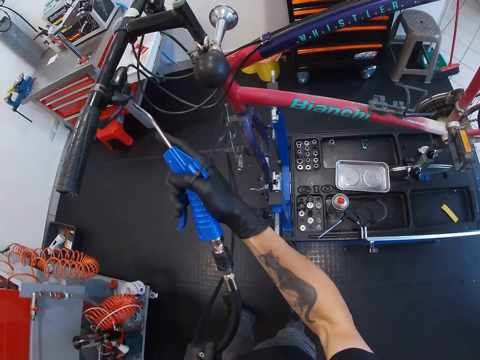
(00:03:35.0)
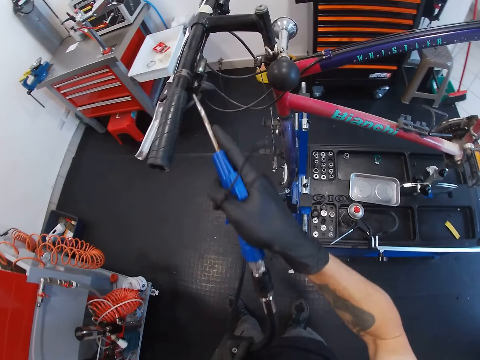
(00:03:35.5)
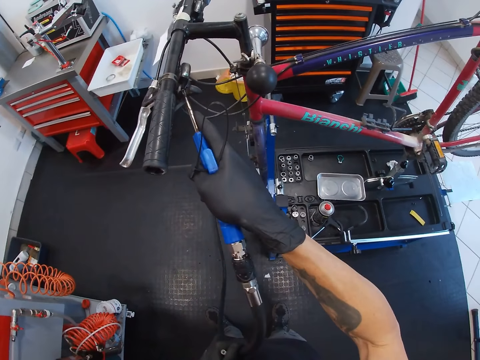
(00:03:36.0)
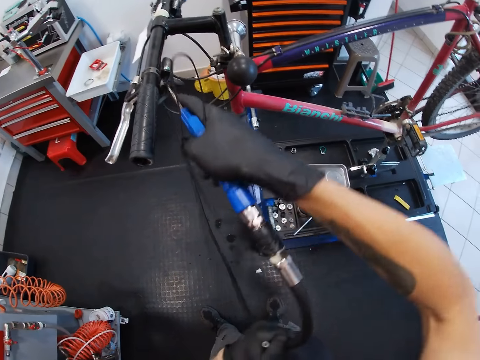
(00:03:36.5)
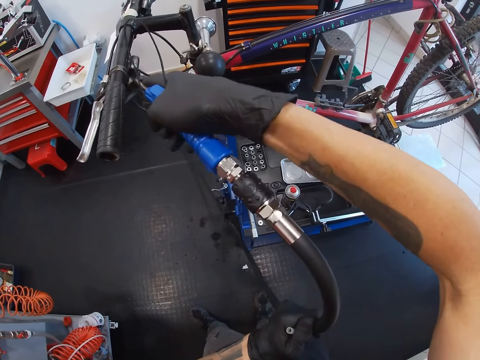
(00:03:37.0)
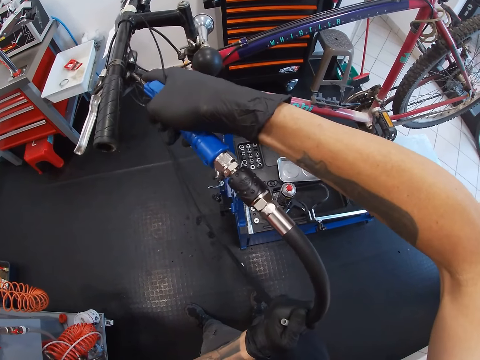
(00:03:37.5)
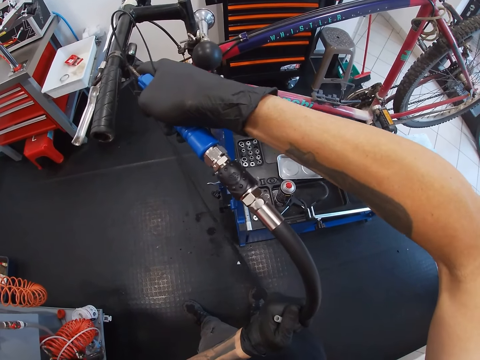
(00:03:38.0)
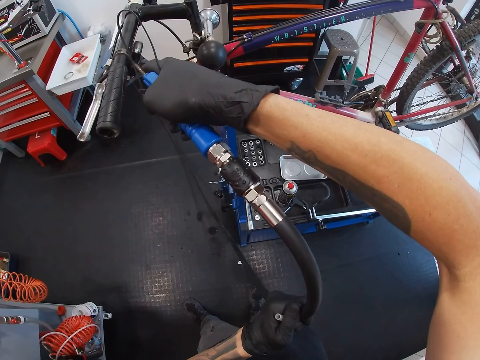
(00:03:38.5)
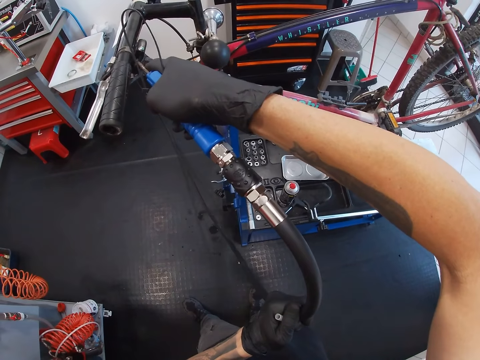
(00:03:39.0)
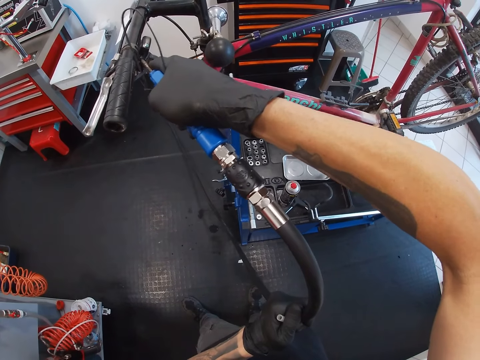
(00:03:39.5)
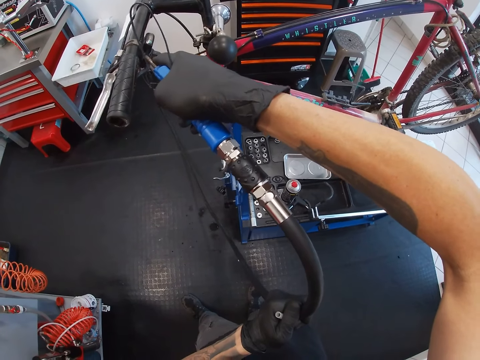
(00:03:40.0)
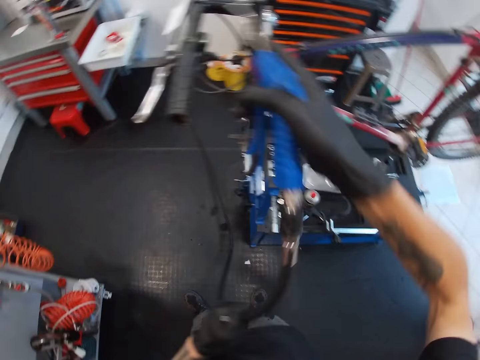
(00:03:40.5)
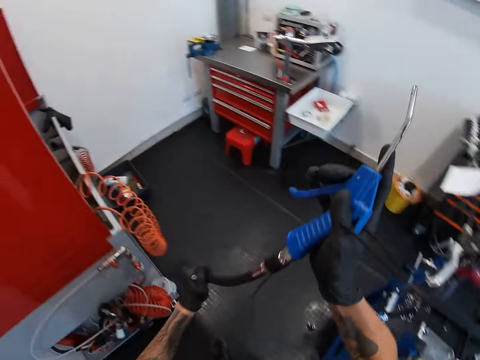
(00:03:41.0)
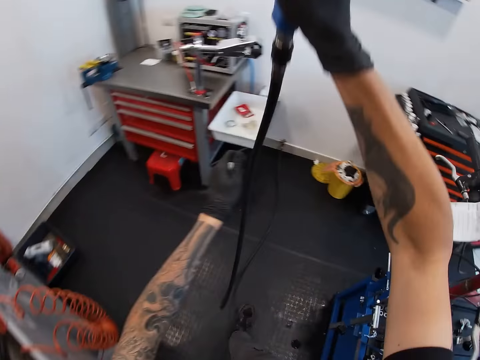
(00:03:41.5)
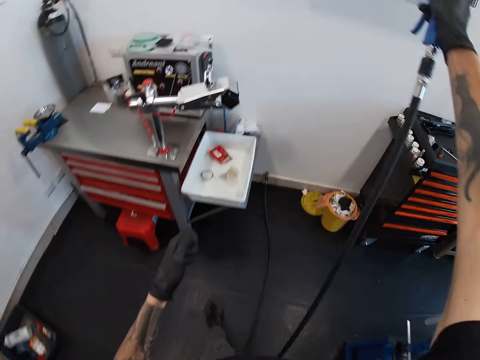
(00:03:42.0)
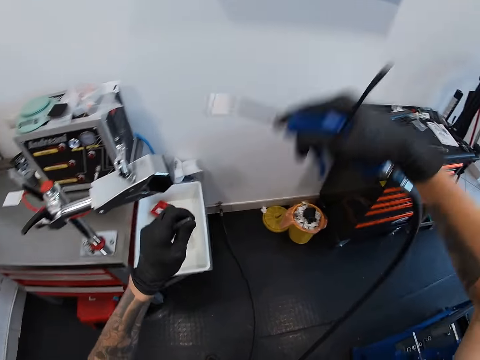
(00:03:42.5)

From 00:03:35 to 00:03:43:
The camera wearer inserts the oil gun nozzle into the lever clamp with his right hand. He raises the oil gun nozzle in his right hand. He oils the lever shifter with the oil gun nozzle in his right hand. He puts something in a bicycle. He removes something from the bicycle. He walks around and adjusts the hose of something.

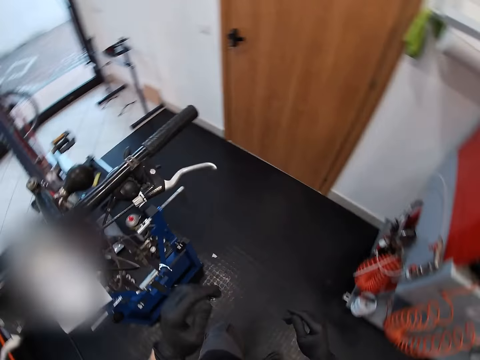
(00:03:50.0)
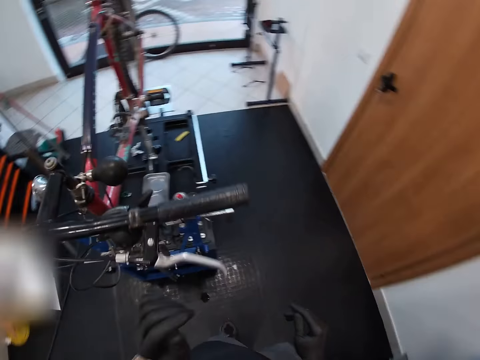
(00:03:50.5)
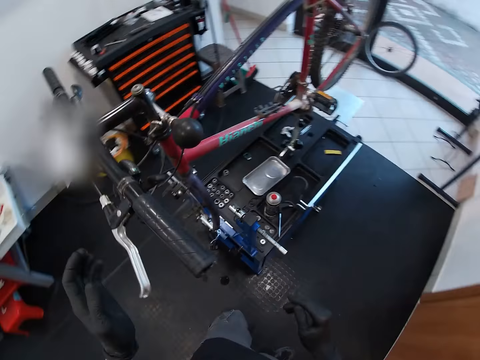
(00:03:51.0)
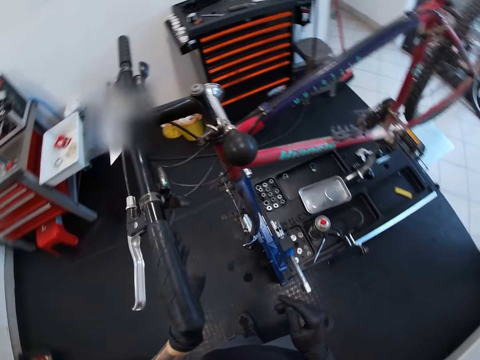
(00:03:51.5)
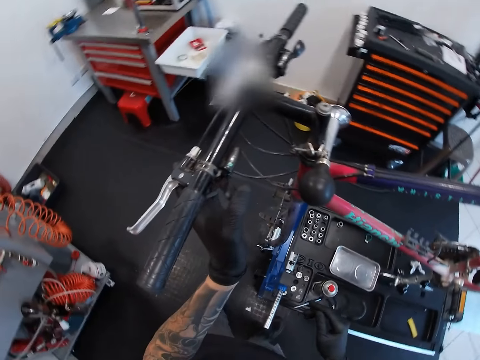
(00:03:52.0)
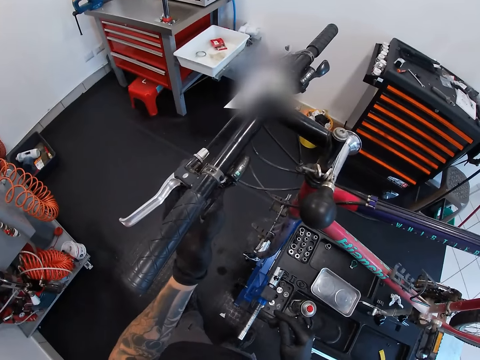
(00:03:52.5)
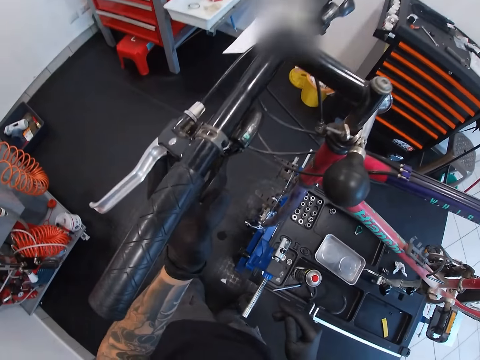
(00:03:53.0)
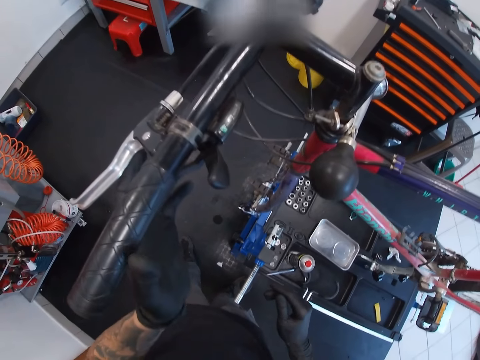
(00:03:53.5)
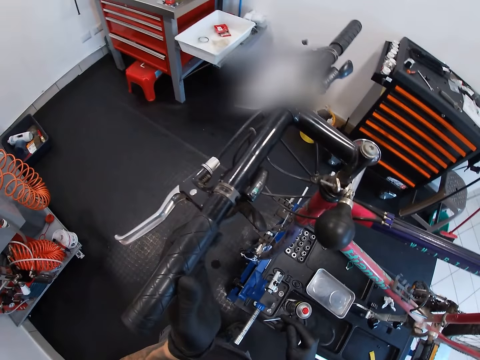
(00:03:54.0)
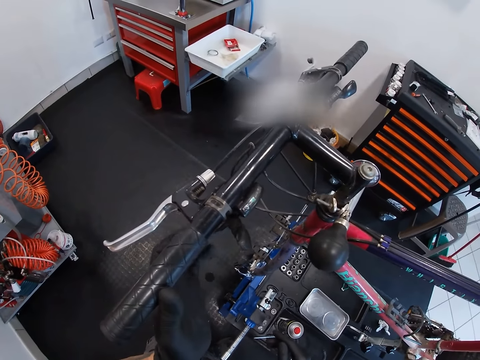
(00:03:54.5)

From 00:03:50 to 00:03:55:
The camera wearer moves the lever clamp control of the bicycle with his left hand.

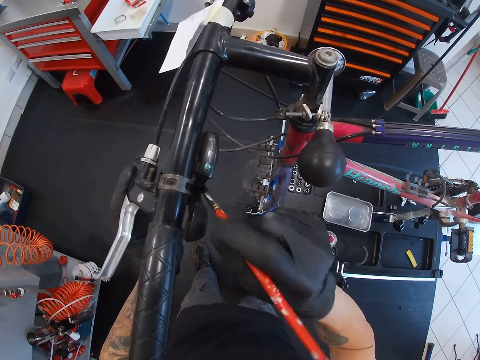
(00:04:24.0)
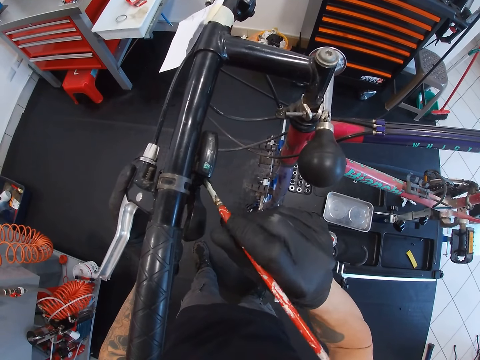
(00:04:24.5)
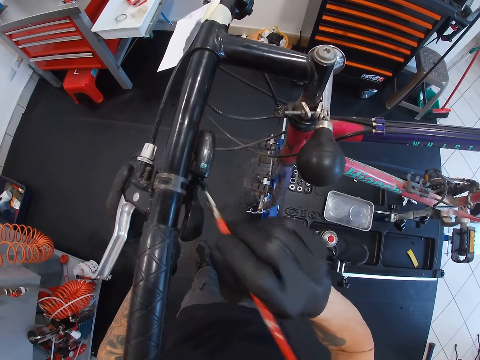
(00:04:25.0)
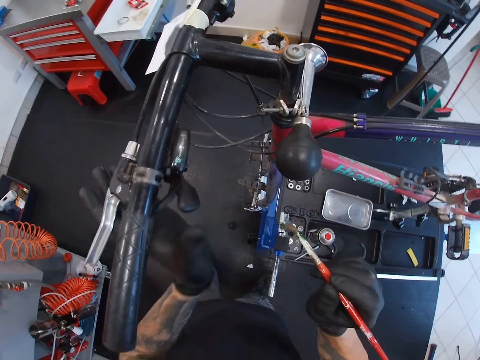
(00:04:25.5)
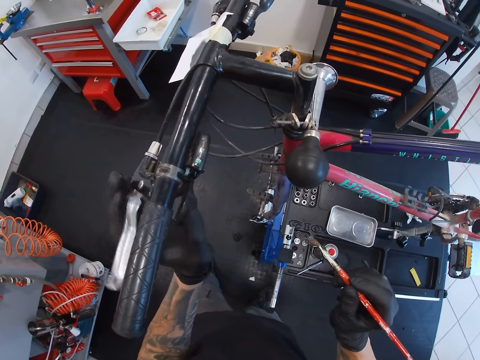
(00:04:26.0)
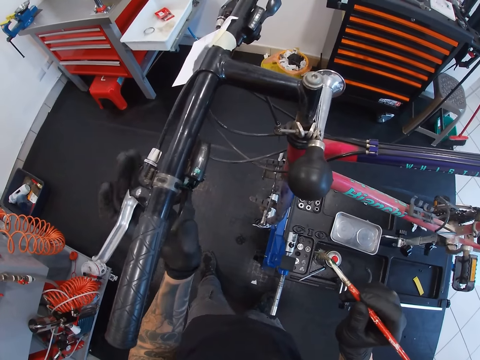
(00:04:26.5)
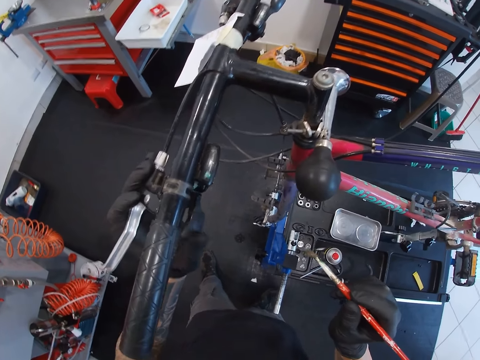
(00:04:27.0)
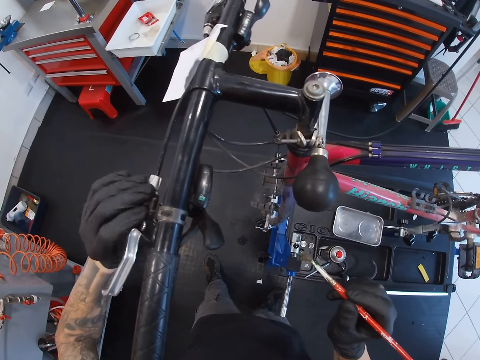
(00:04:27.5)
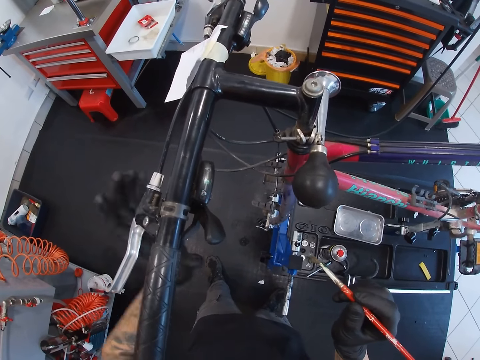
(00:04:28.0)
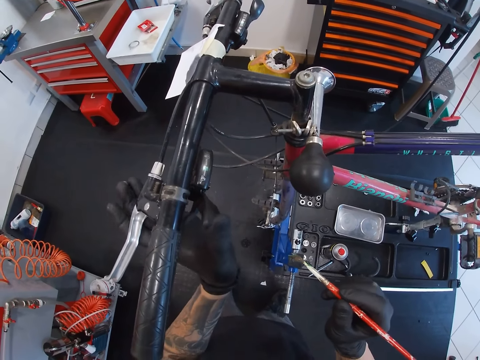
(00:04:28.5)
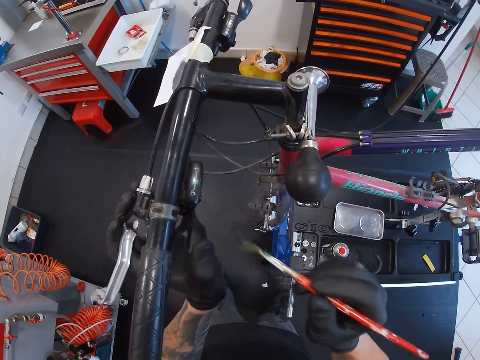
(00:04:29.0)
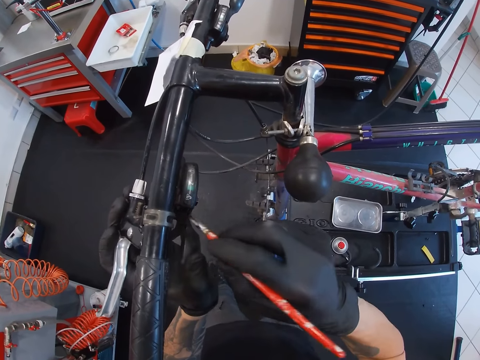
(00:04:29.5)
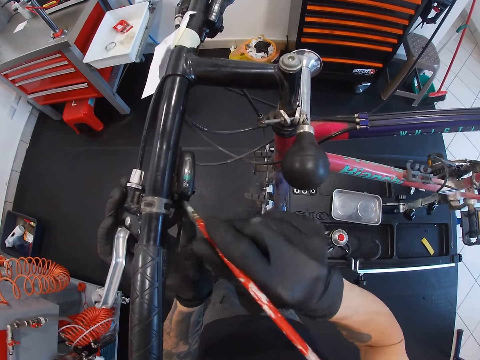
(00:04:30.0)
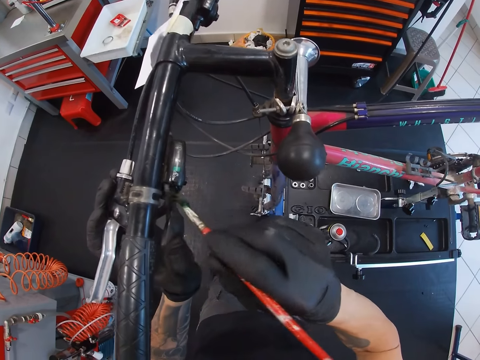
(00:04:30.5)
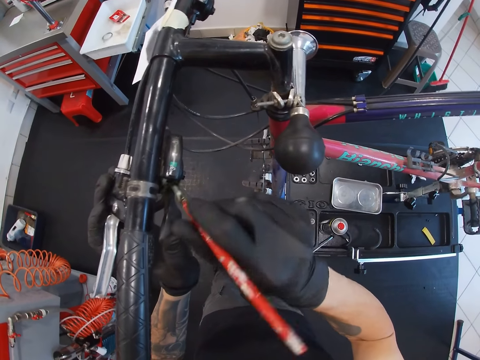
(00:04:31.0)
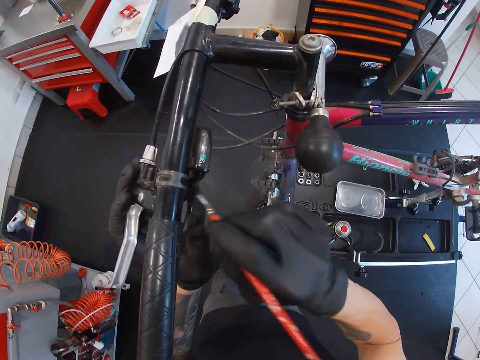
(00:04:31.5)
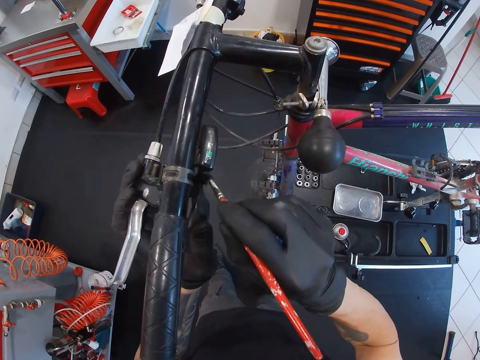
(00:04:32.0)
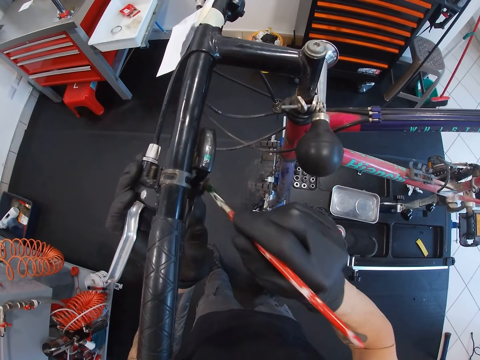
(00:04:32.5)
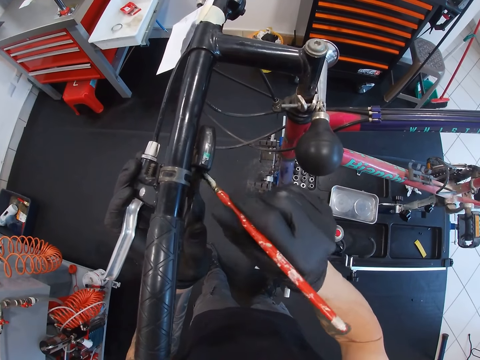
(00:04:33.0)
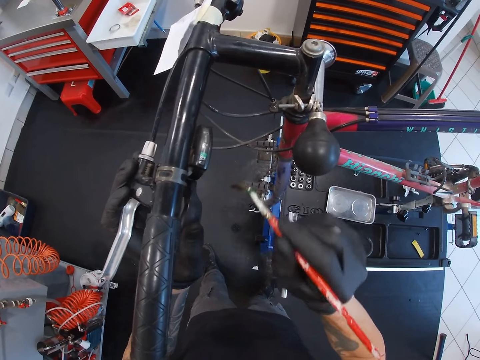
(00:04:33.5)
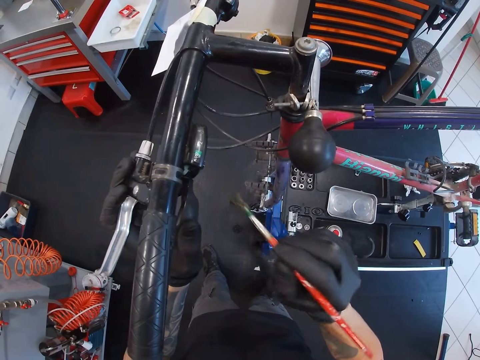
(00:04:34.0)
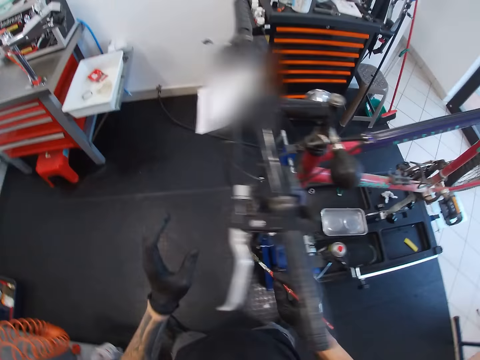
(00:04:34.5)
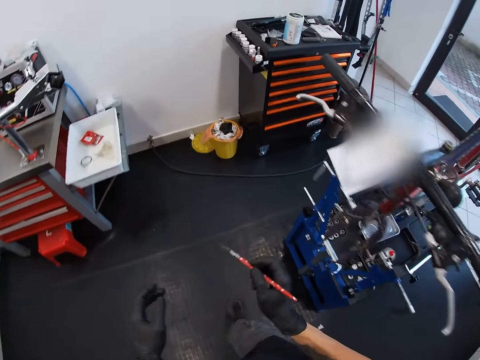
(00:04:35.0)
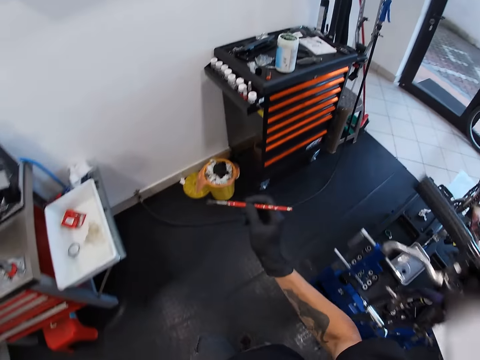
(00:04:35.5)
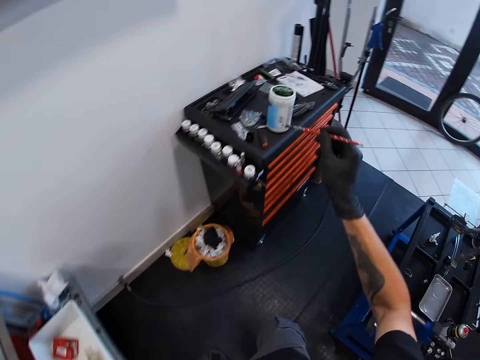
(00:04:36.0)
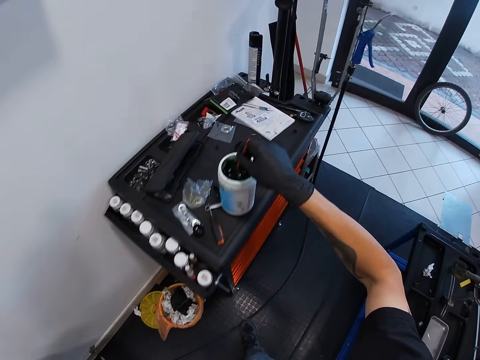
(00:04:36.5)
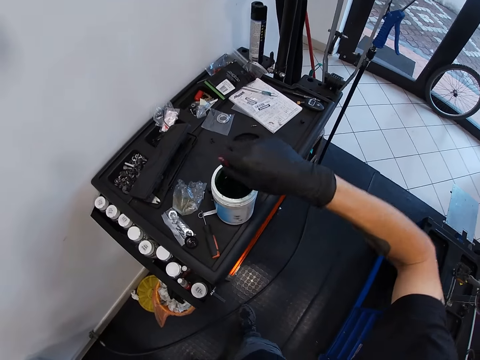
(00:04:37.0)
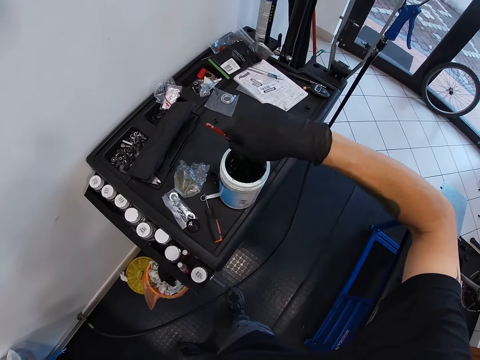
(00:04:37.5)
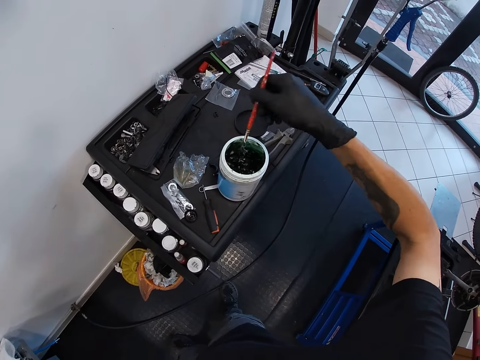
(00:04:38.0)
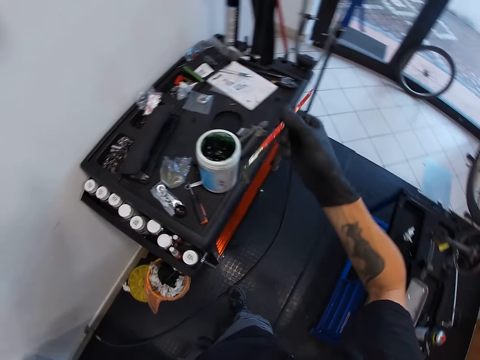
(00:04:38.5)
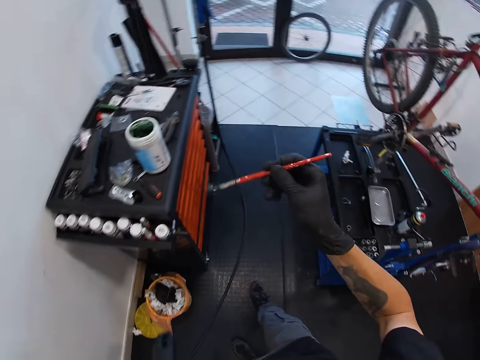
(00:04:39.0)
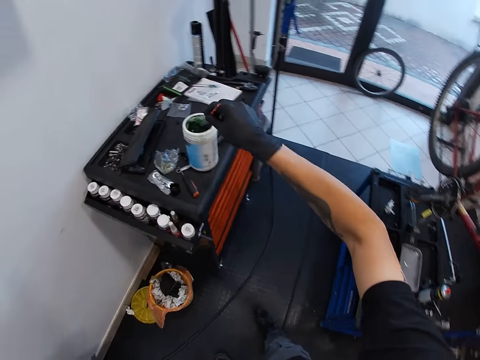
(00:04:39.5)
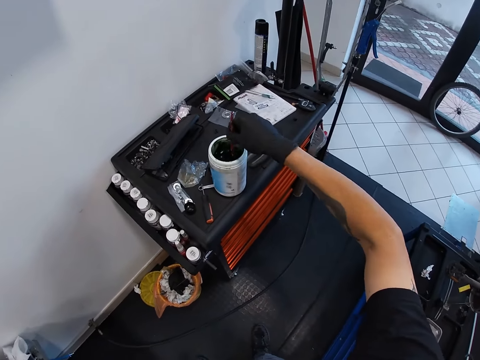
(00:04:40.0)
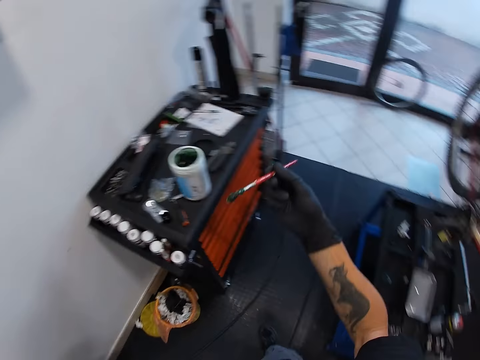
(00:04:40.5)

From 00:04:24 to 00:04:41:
The camera wearer releases the lever clamp of the bicycle with his left hand. He presses the lever clamp with his left hand. He paints the lever clamp with the paintbrush in his right hand. He releases the lever clamp of the bicycle with his left hand. He walks around. He dips the paintbrush in the paint container with his right hand. He walks around. He dips the paintbrush in the paint container with his right hand again.
